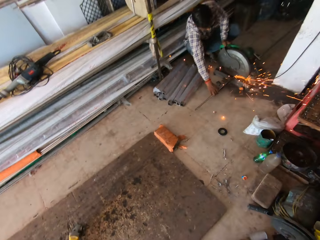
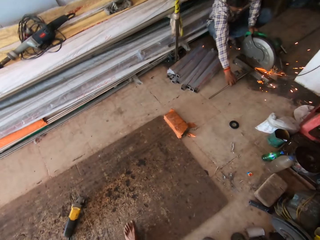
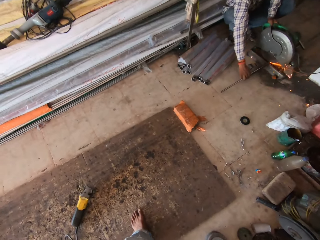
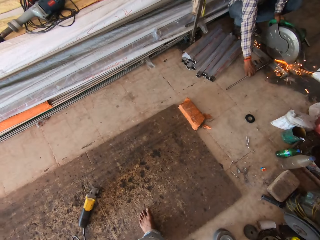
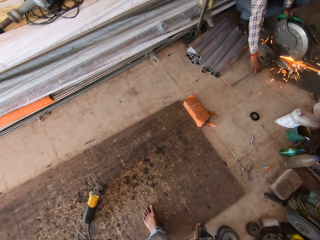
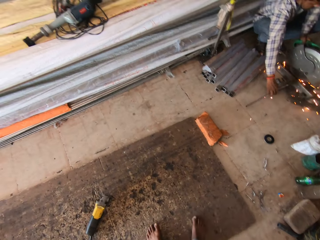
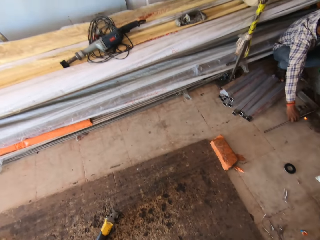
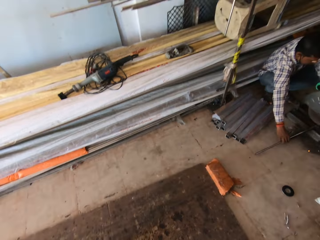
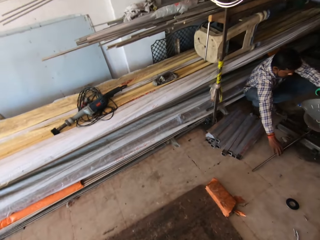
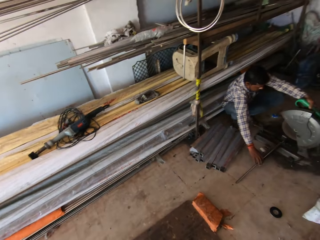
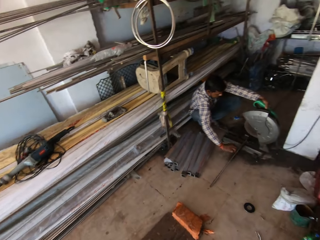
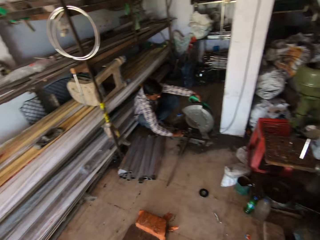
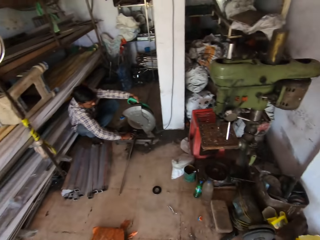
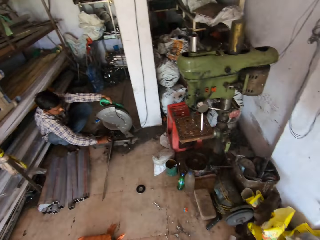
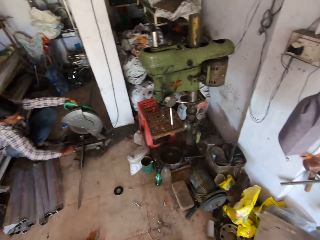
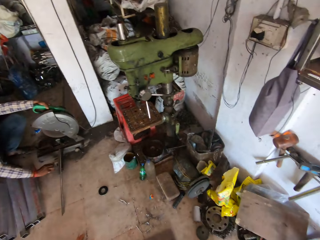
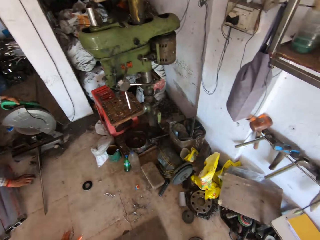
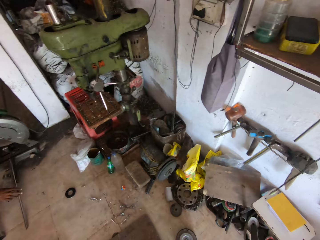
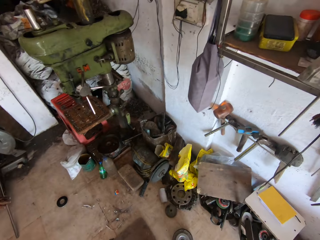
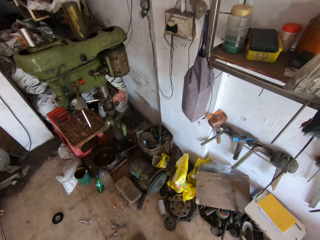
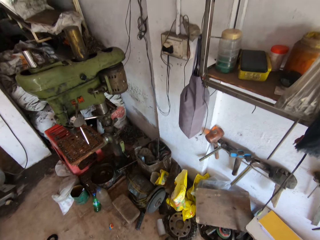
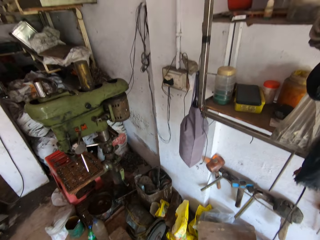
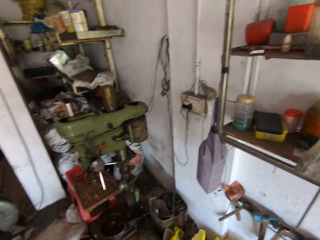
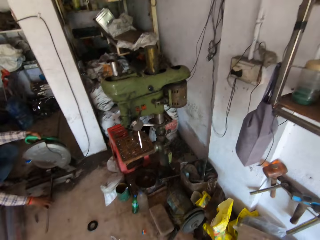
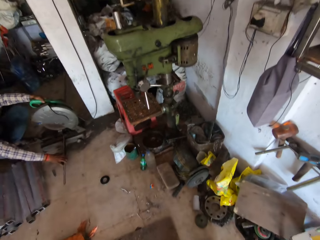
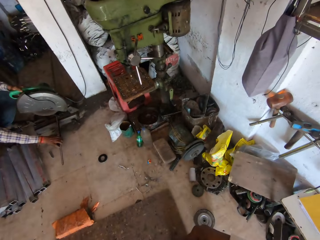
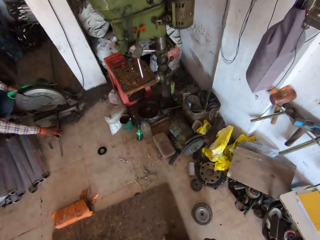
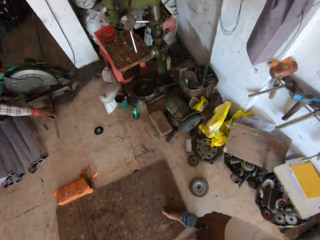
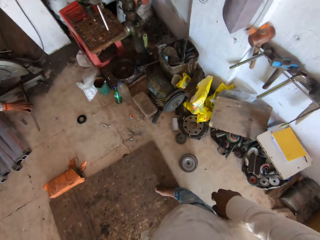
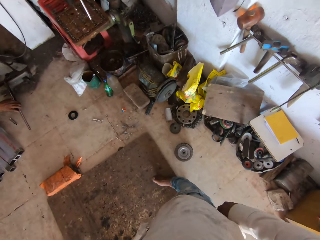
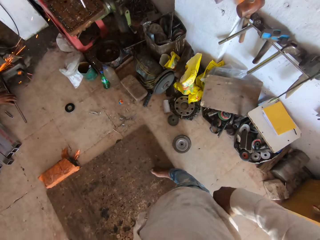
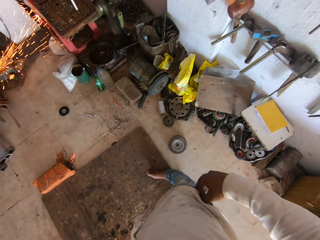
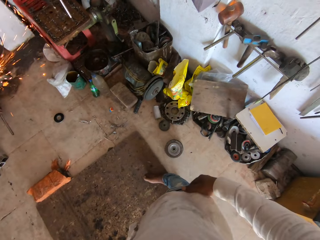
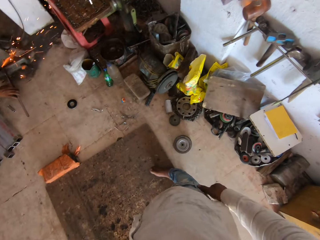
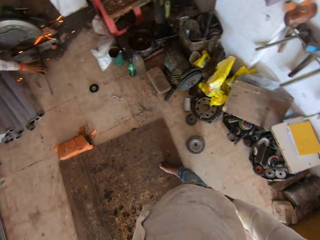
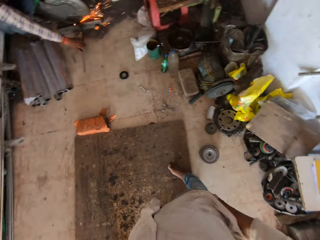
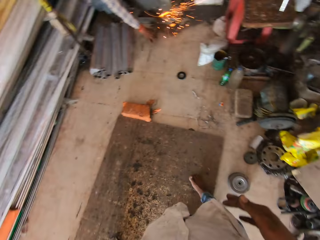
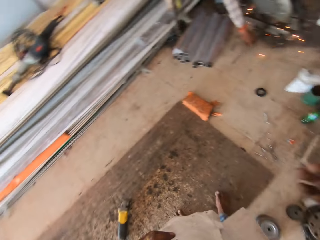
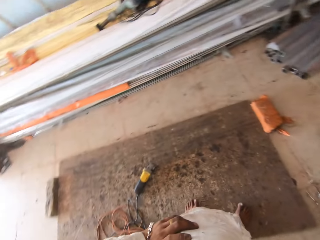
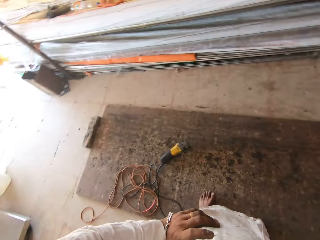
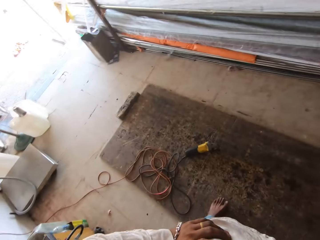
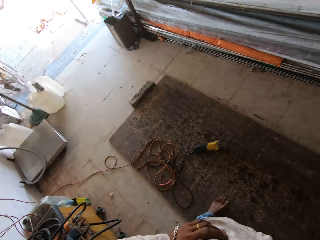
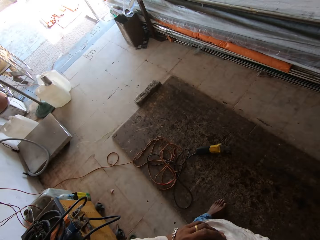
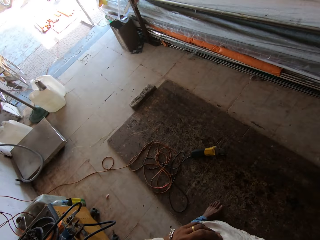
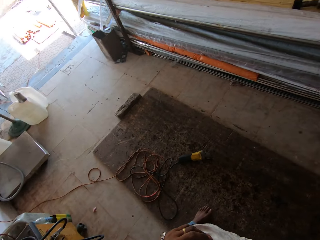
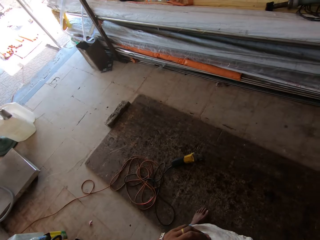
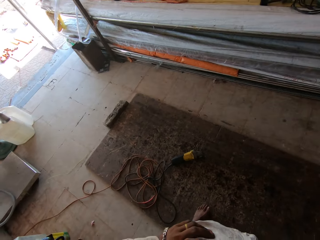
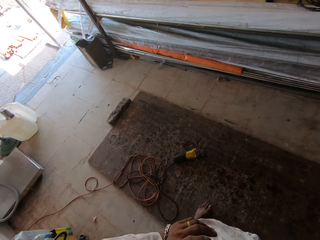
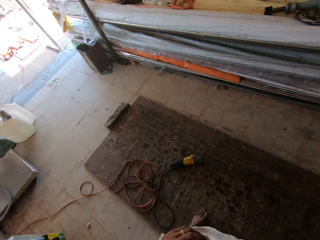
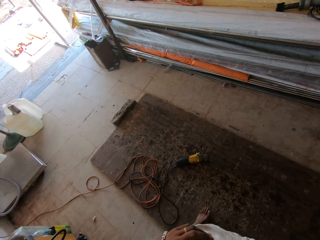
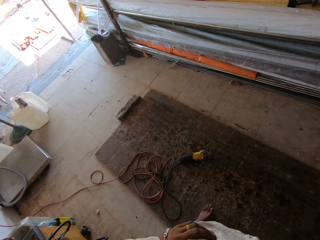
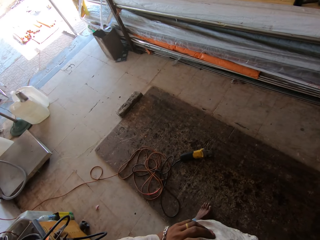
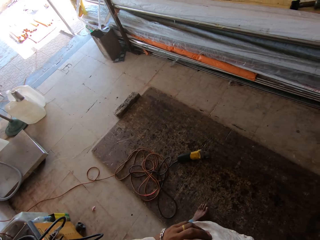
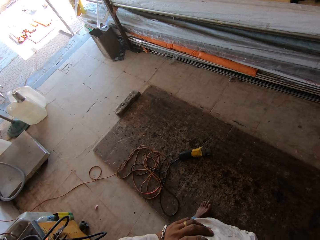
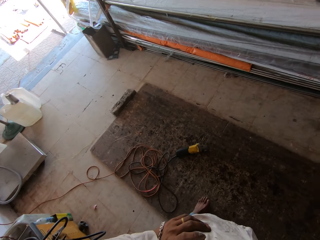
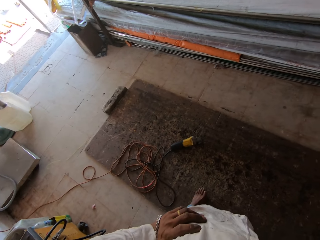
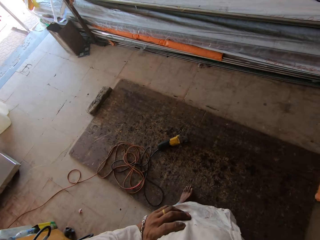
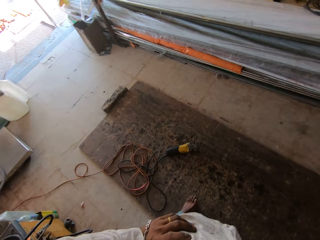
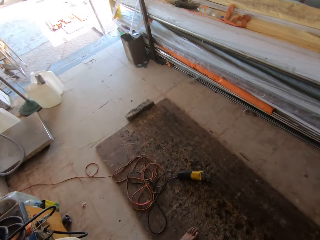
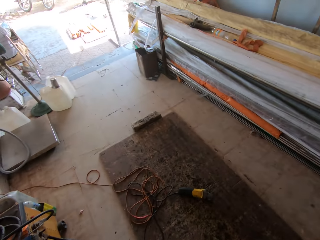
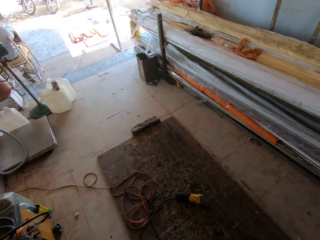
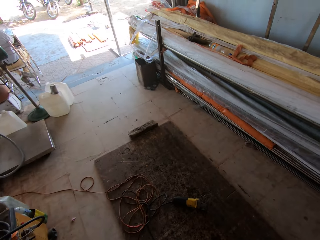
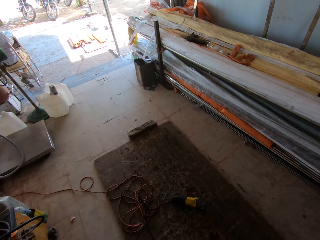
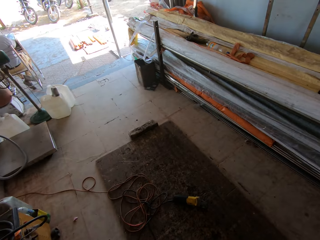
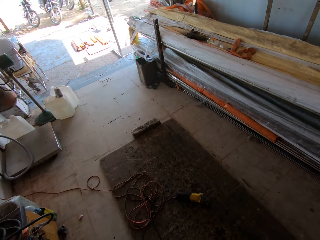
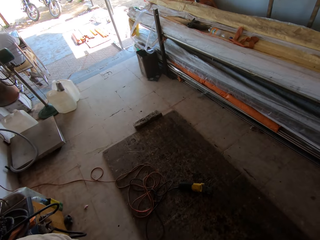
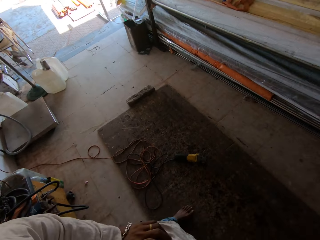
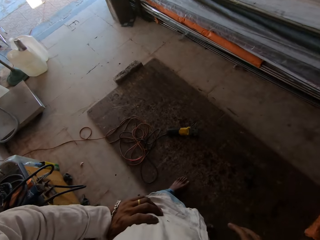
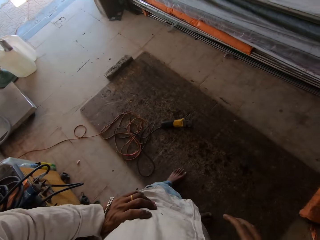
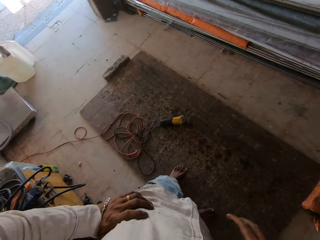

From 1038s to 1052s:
A man cuts metal bars on the grinder. The camera wearer wipes the right hand on the cloth. They stand for a while.

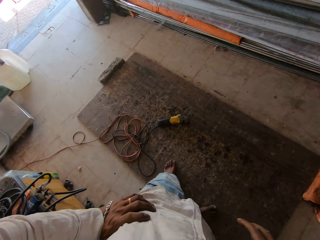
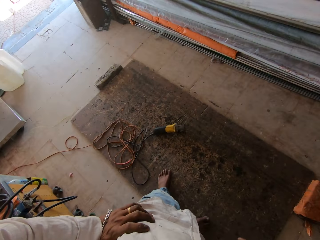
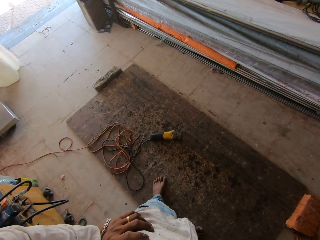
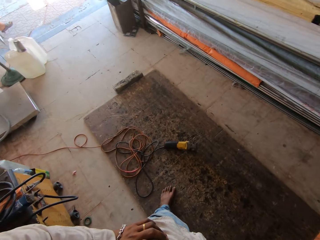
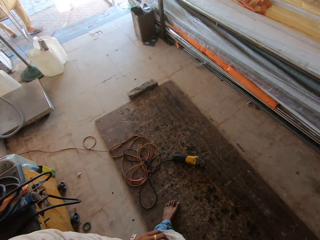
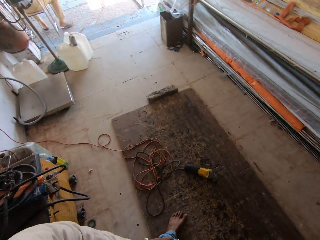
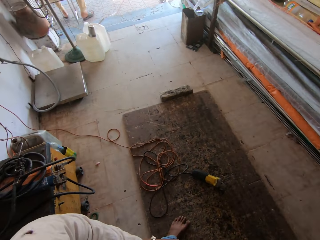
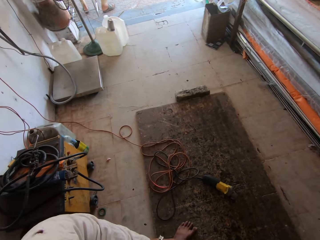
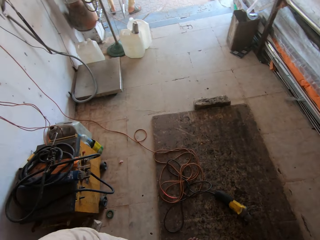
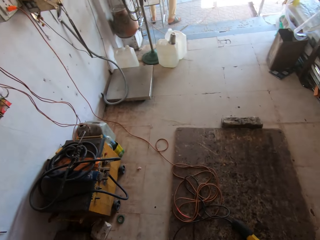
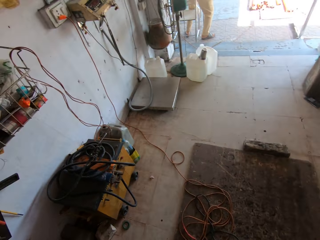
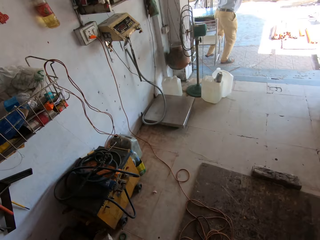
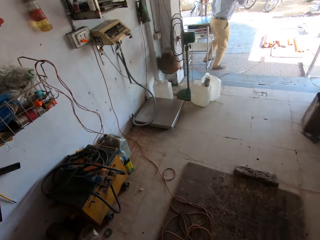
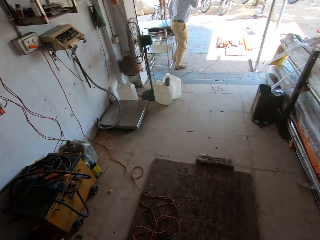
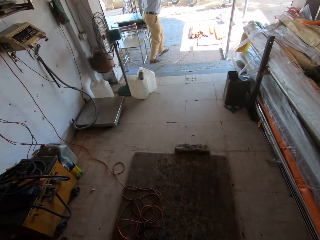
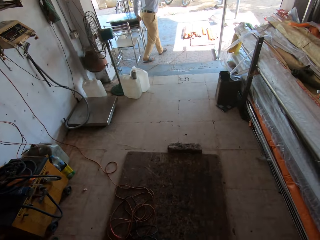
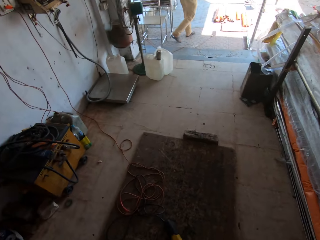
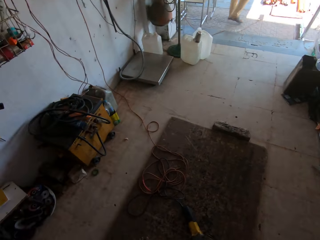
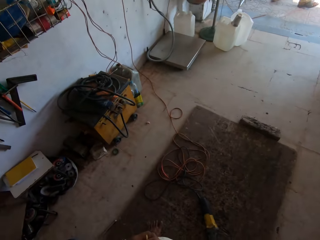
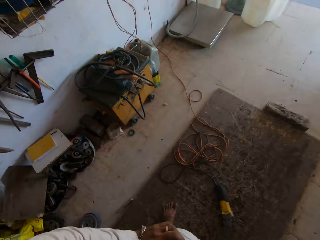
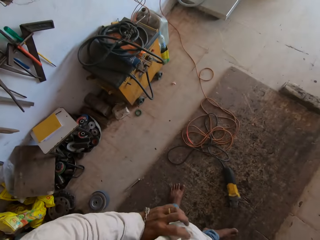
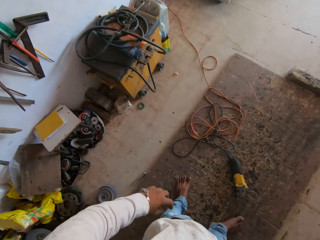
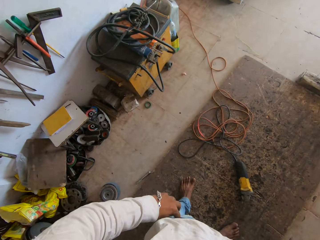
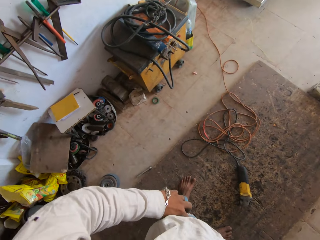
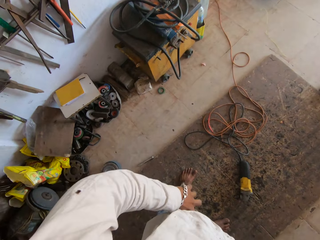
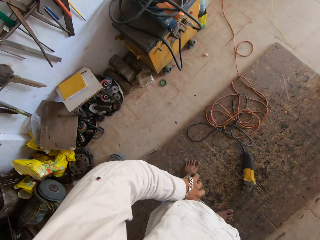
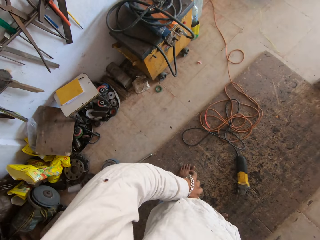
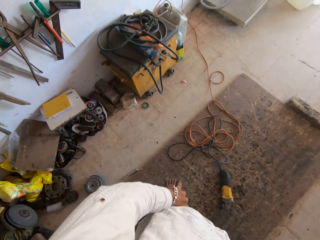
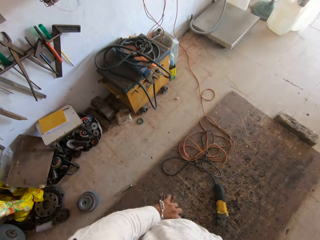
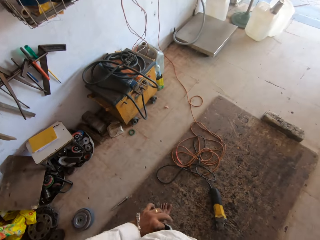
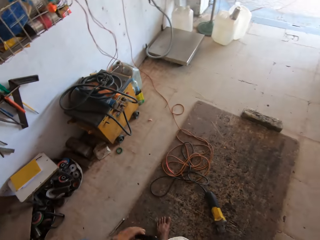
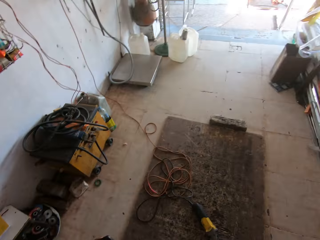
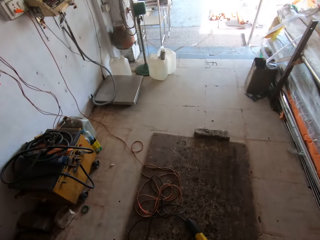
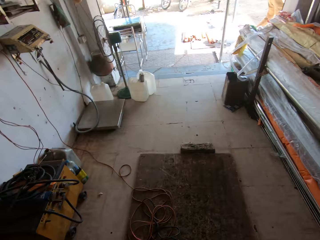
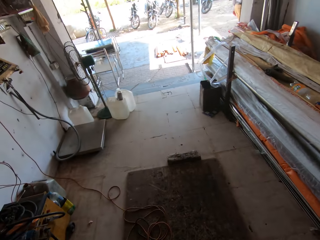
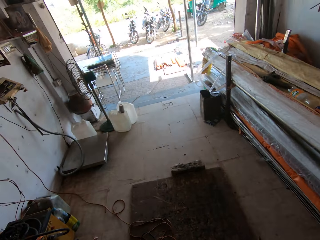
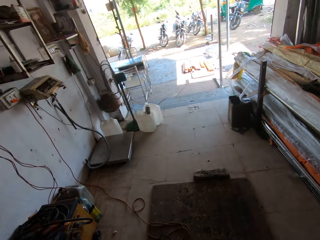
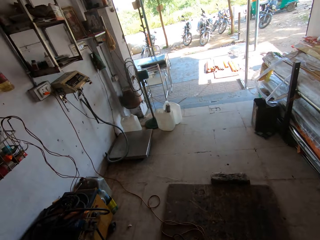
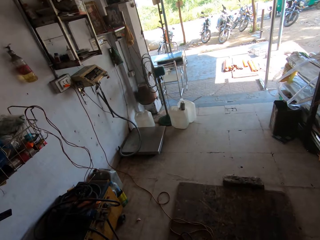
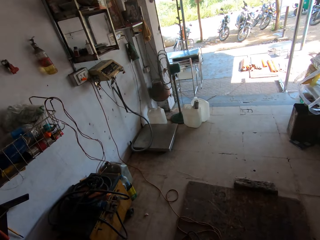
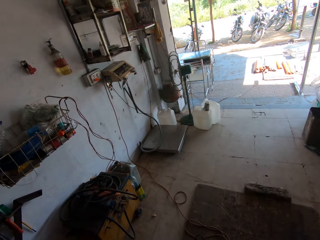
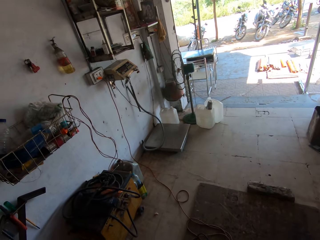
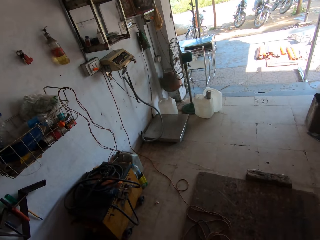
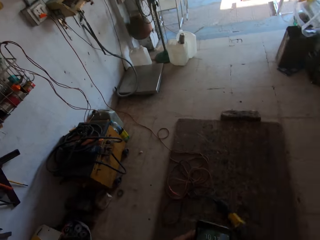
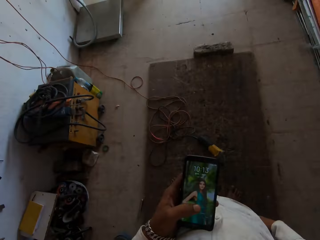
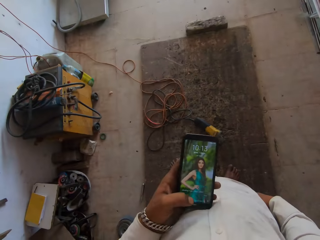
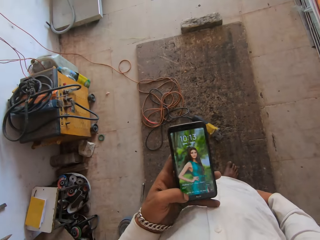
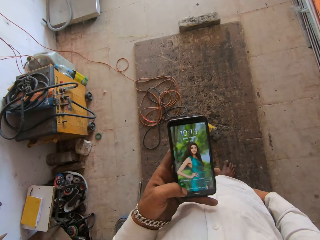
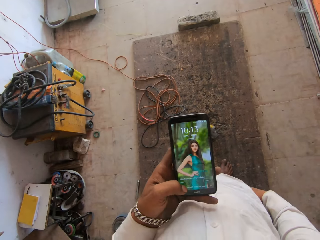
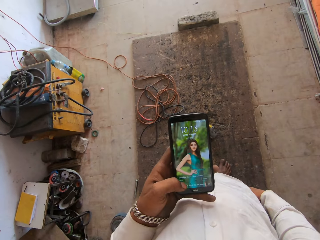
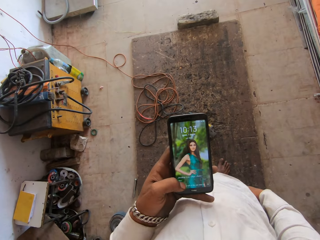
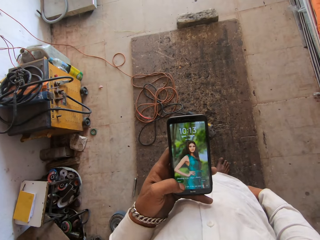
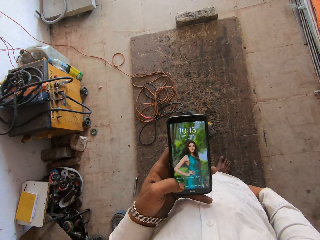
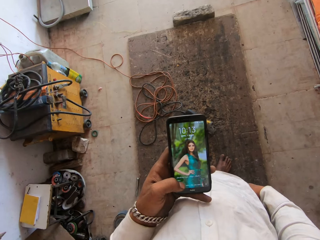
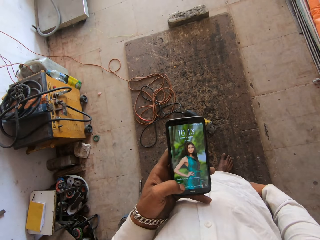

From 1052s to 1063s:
The camera wearer reaches in the pocket. He picks up a phone from his pocket with his left hand. He uses the phone.
